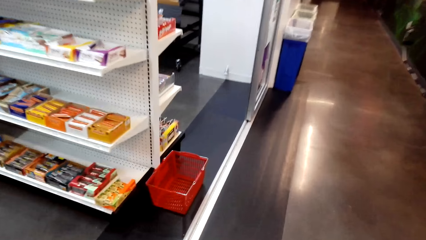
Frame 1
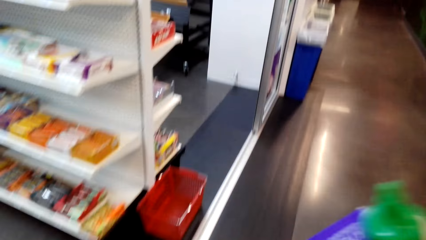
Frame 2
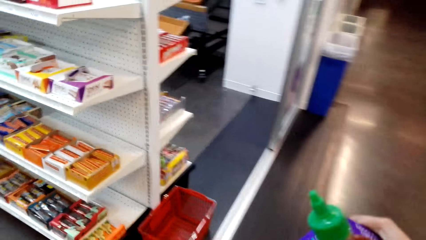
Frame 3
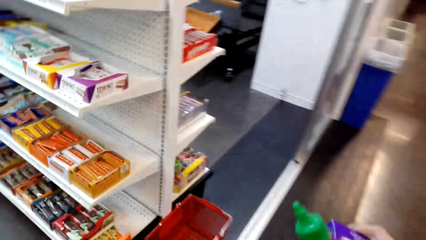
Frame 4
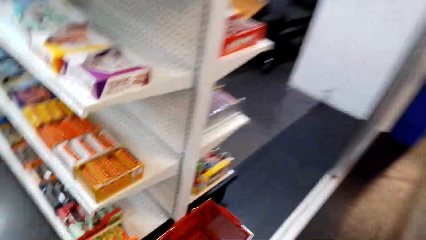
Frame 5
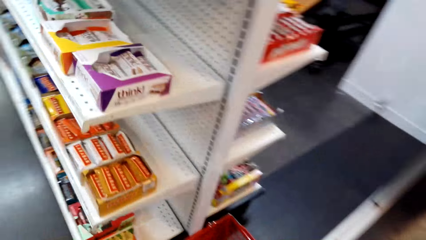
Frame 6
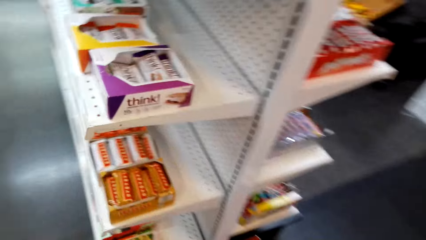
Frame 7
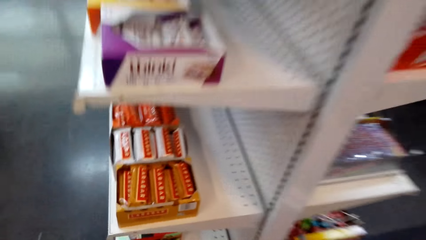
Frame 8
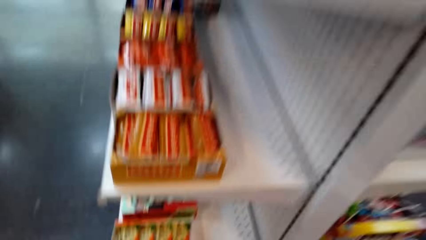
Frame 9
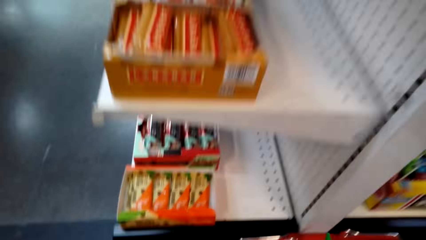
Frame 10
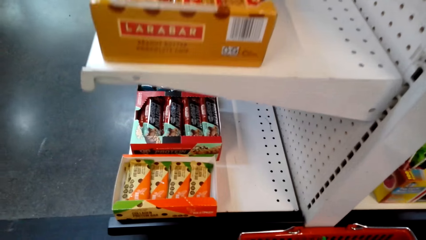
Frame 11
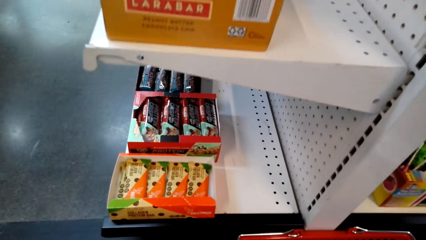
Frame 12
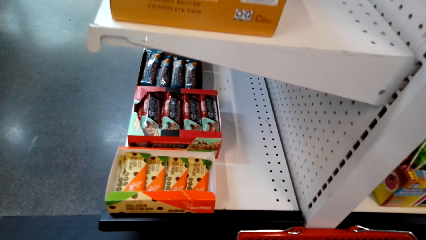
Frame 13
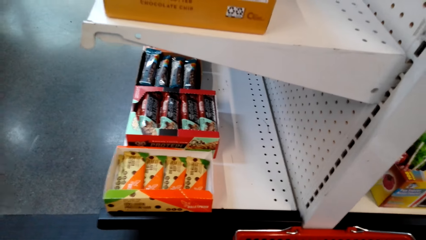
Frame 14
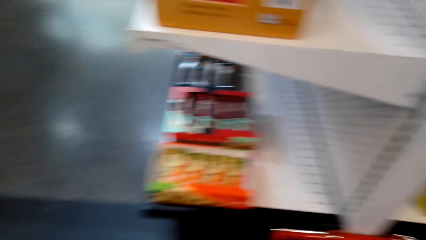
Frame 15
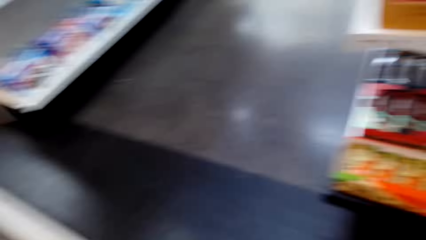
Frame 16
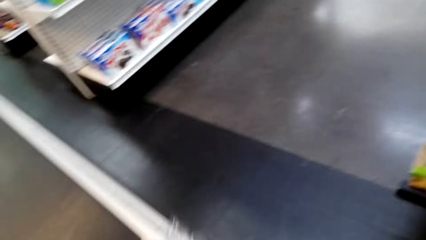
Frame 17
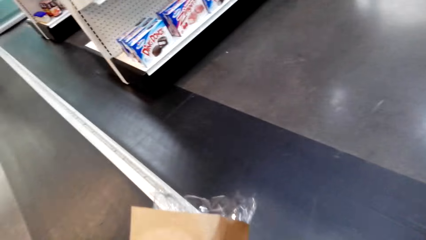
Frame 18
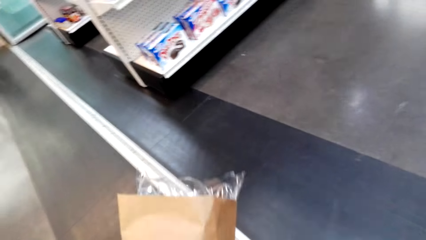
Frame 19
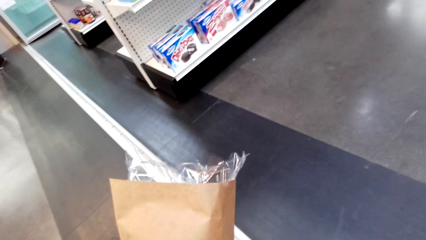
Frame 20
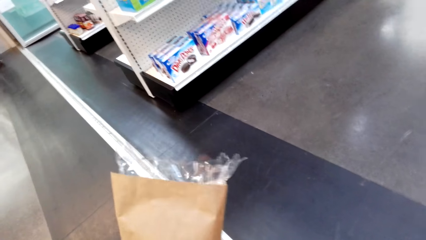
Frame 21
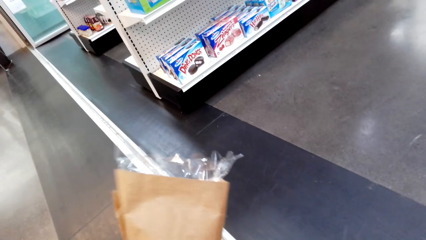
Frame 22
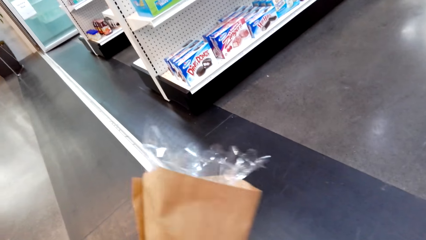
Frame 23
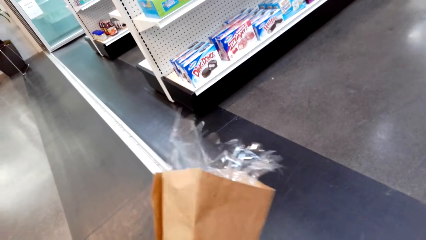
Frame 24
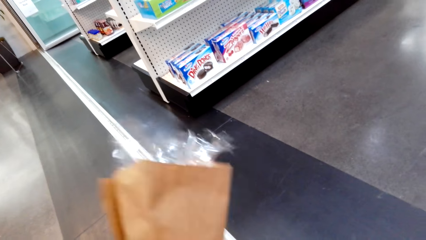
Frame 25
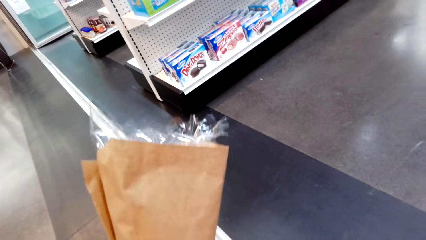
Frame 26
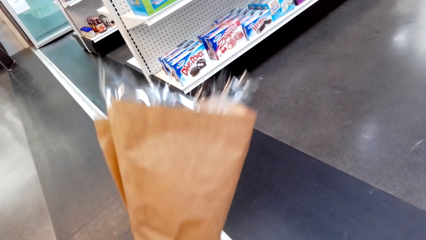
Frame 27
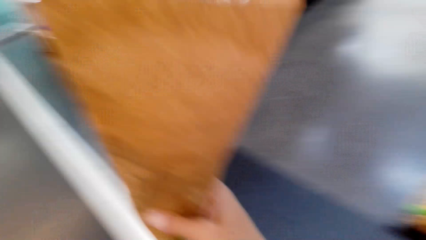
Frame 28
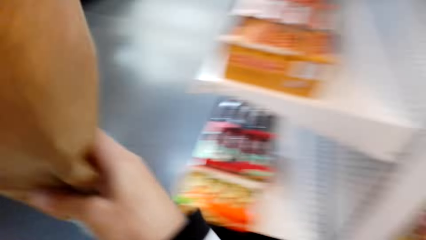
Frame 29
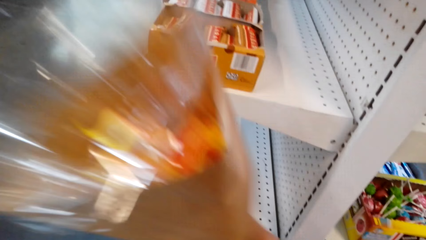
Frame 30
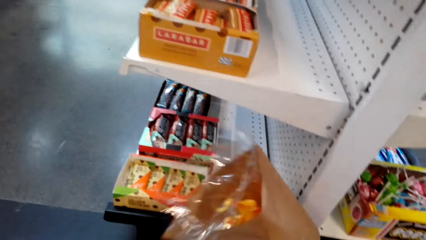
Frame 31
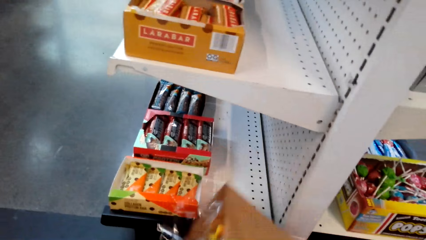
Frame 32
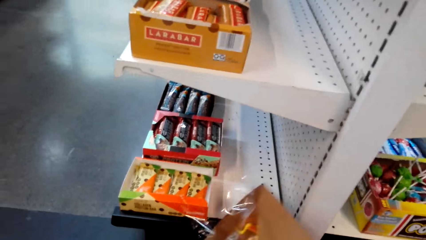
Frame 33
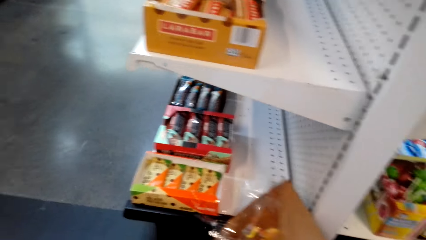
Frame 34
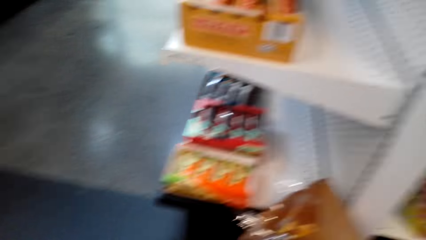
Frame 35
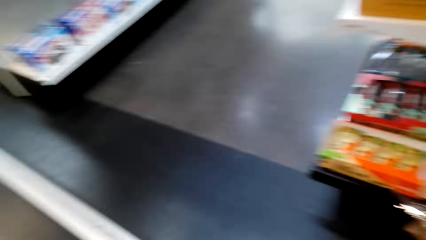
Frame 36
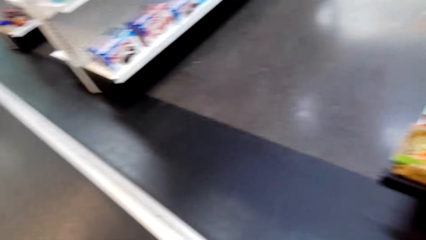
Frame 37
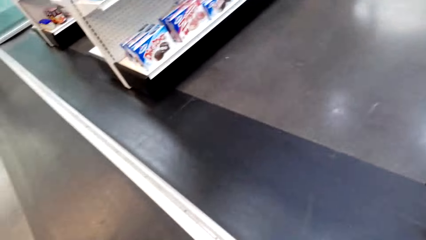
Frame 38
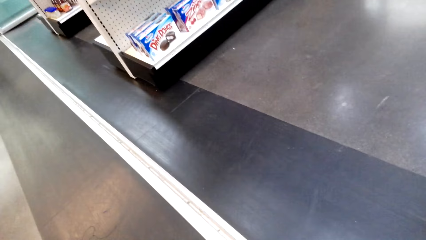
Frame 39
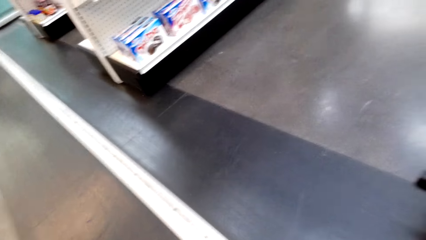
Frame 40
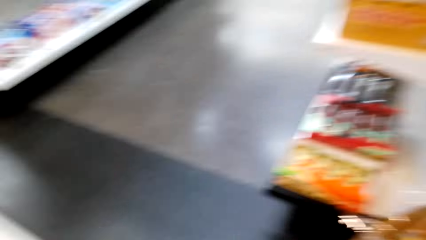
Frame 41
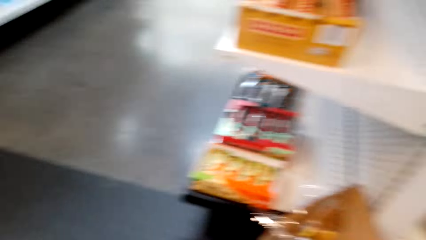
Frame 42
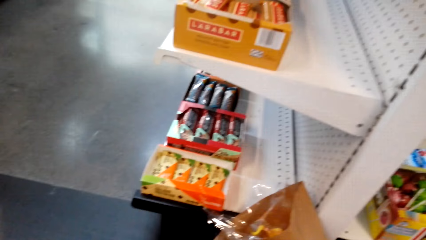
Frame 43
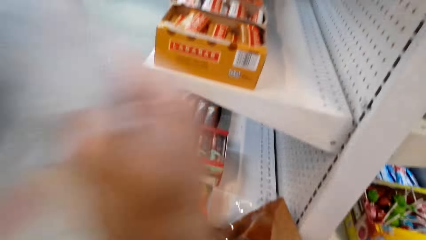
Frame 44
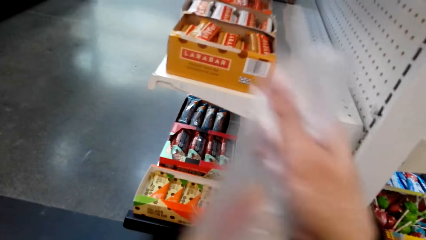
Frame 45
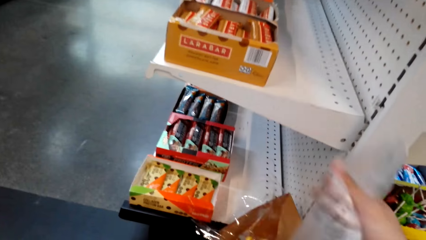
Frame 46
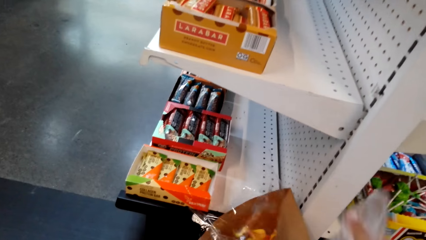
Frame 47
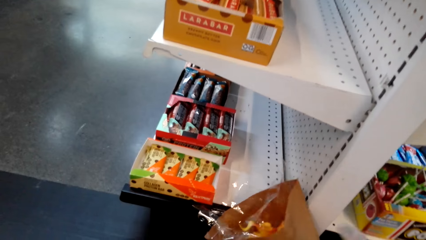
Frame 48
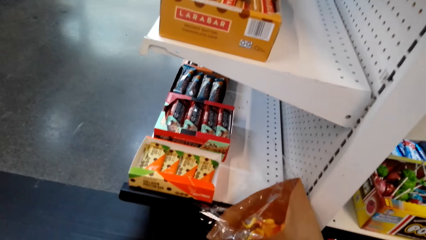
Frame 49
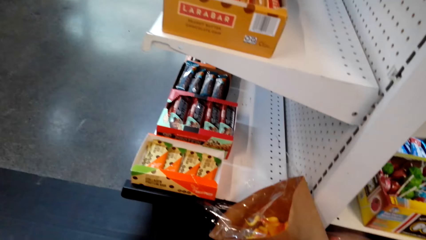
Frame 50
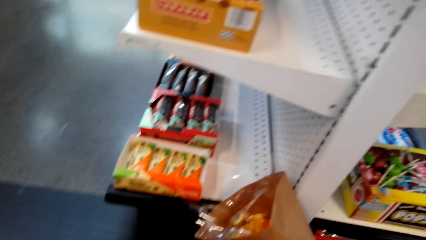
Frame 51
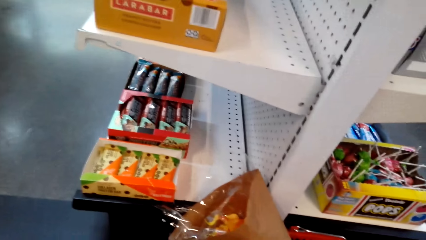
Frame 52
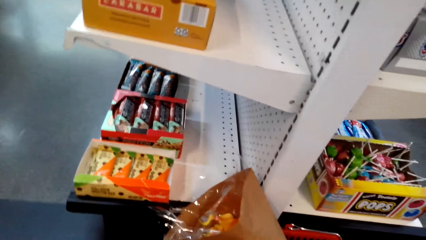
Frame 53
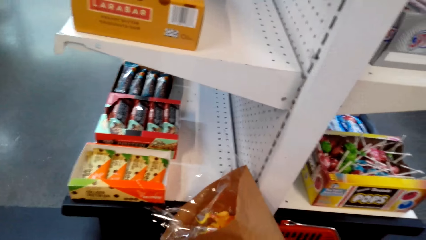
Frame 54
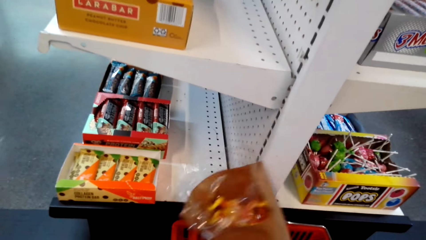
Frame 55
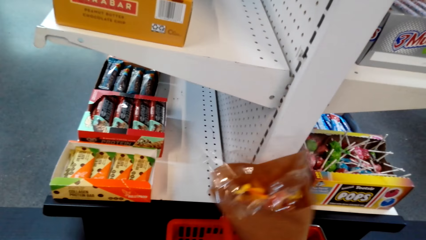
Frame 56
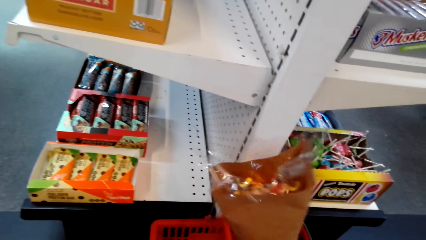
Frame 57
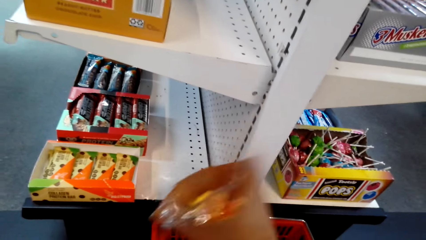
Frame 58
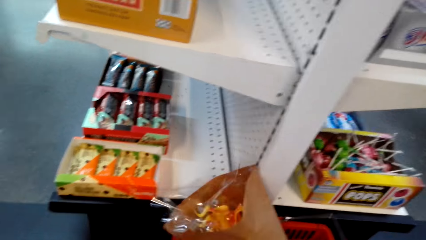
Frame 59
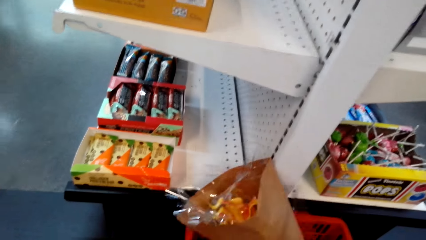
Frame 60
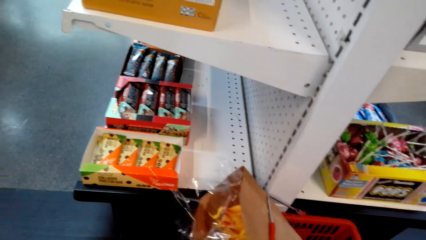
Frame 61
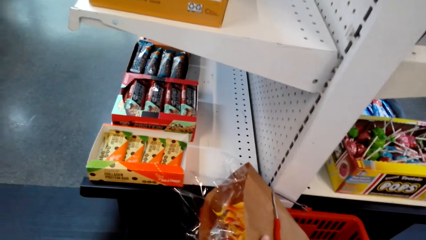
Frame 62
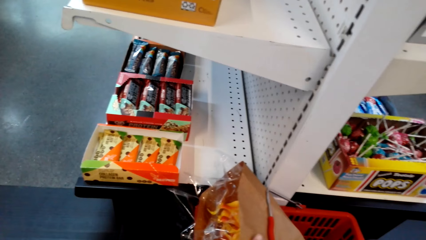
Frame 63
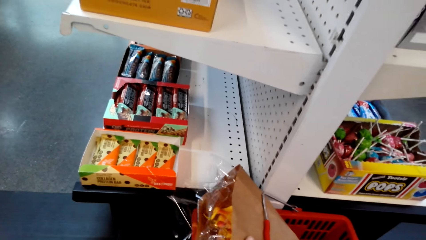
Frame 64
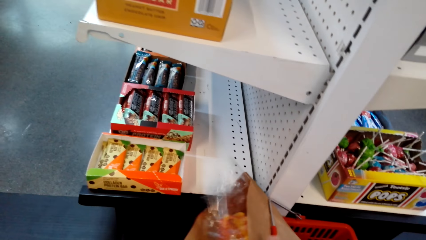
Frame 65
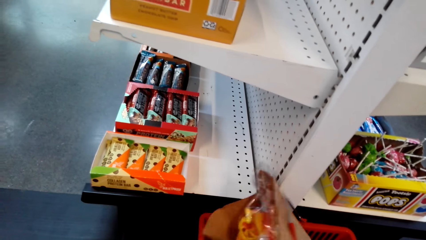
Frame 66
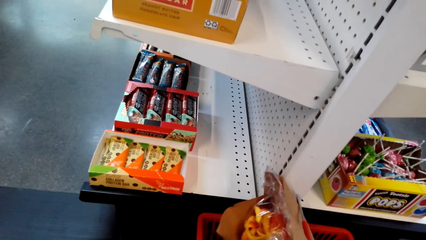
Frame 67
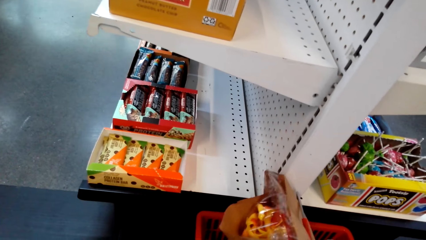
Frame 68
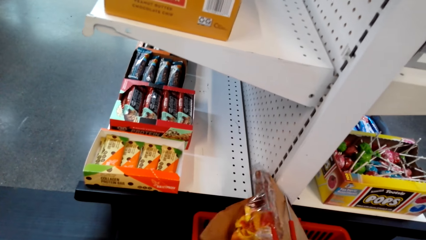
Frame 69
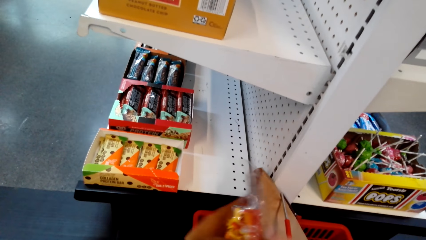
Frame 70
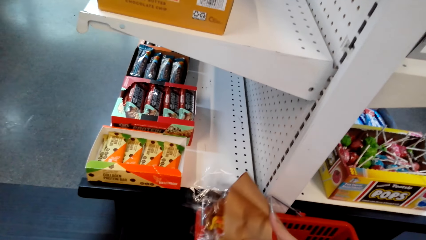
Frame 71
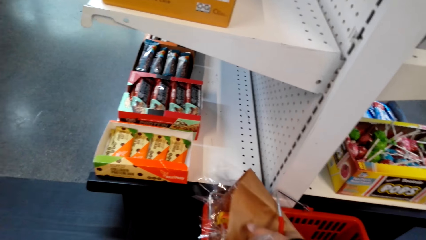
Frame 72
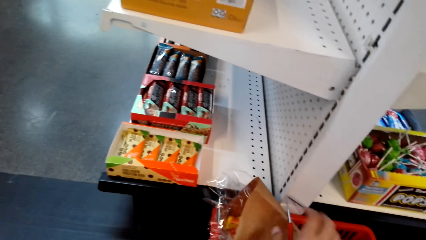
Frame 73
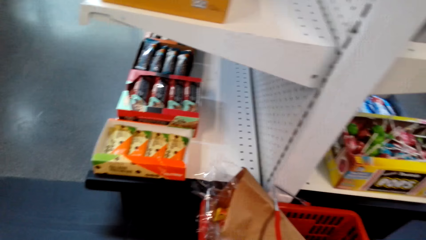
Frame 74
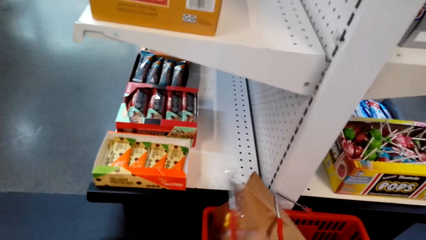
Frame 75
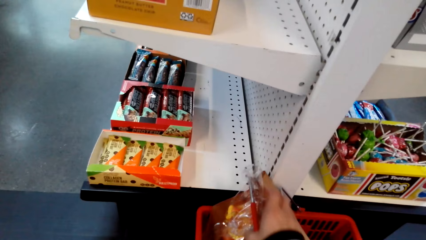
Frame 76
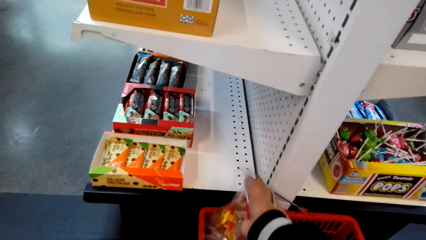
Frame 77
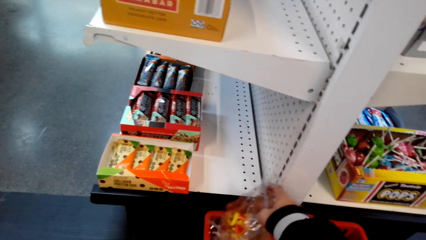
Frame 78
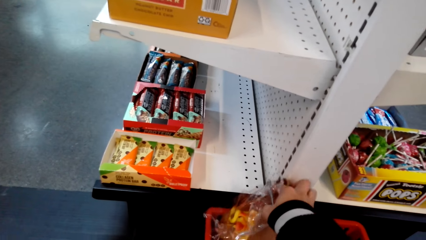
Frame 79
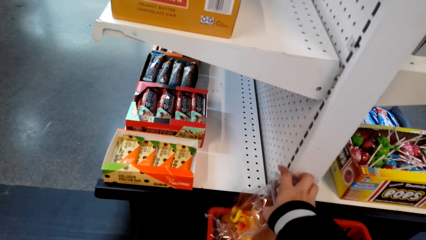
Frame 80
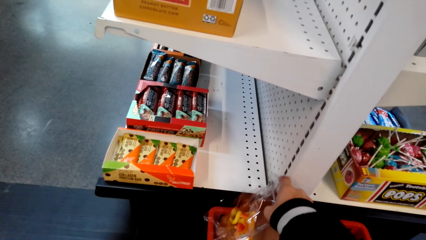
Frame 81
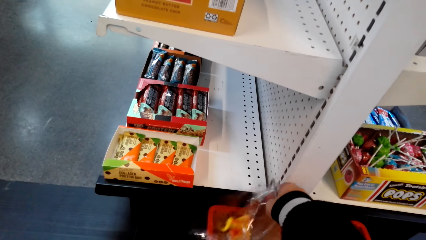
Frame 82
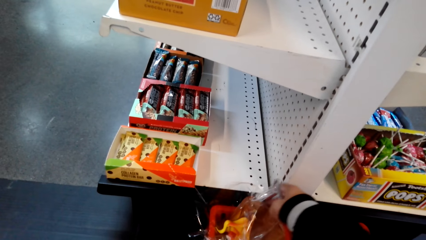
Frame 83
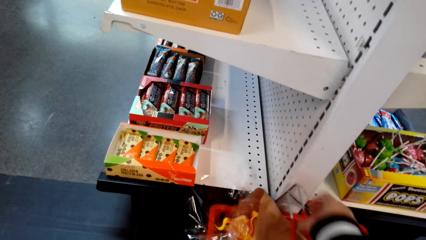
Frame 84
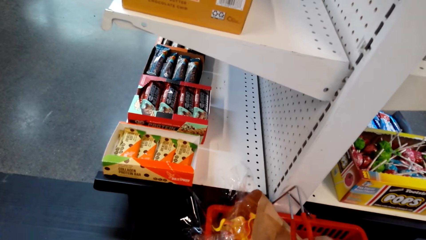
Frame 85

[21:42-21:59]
The camera wearer puts the item in the trolley basket. They put the flower in the trolley basket. They place an envelope down. They pick the trolley handle.
